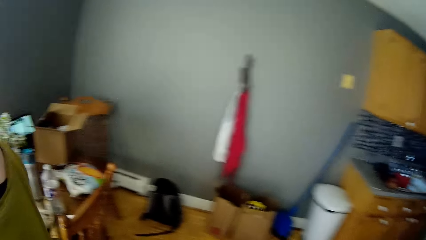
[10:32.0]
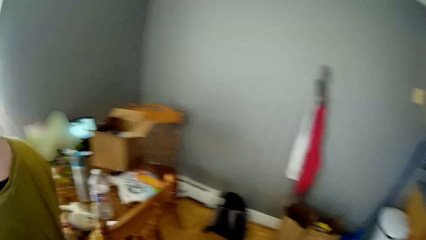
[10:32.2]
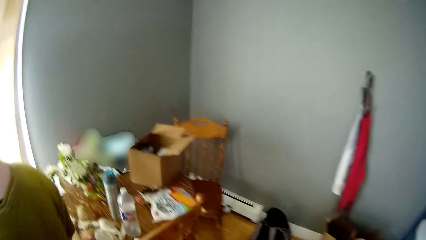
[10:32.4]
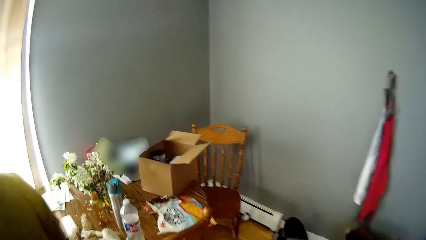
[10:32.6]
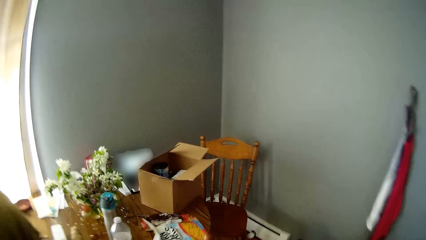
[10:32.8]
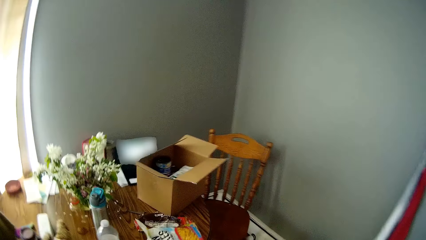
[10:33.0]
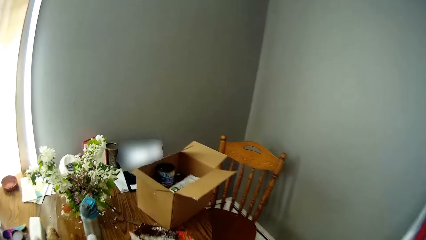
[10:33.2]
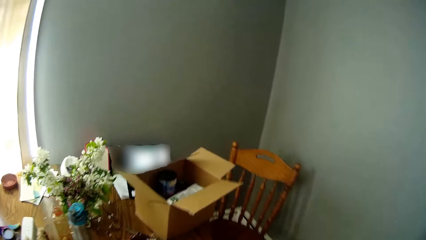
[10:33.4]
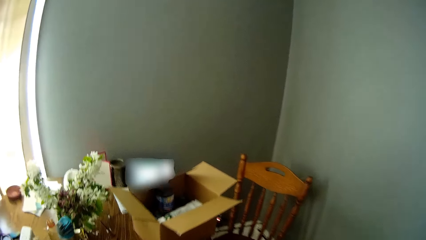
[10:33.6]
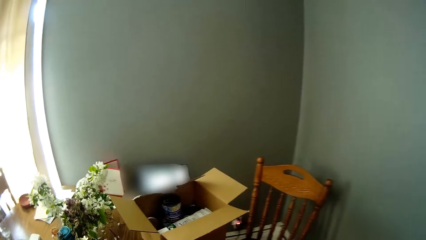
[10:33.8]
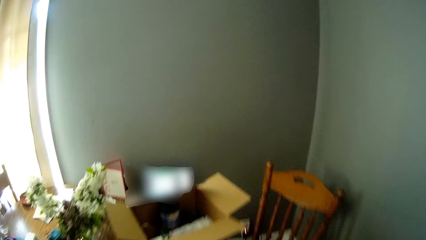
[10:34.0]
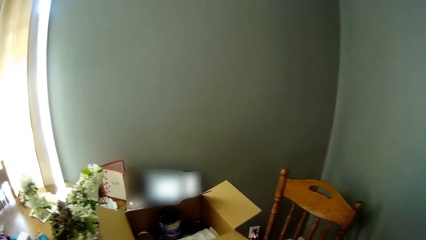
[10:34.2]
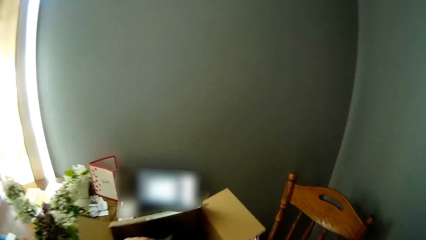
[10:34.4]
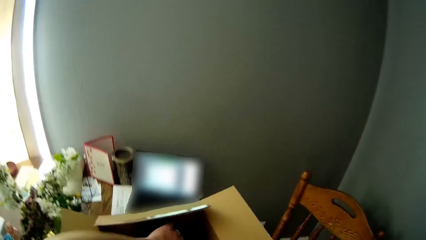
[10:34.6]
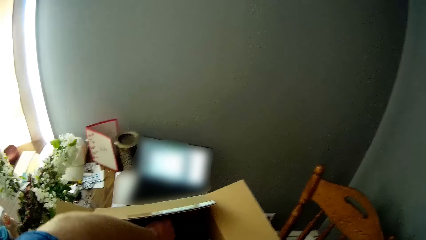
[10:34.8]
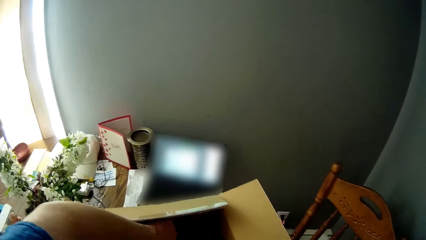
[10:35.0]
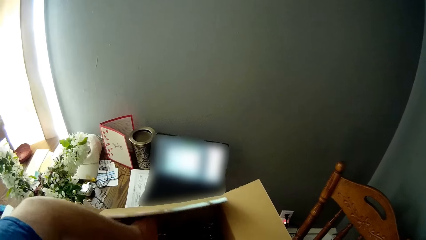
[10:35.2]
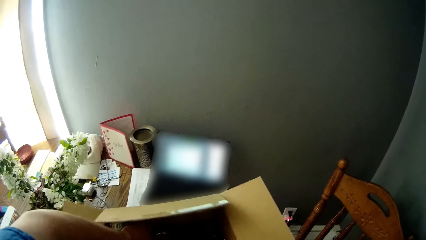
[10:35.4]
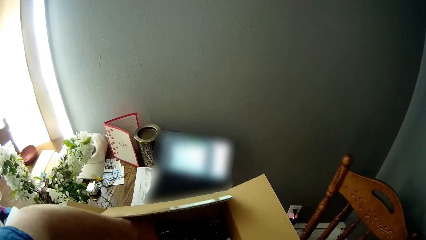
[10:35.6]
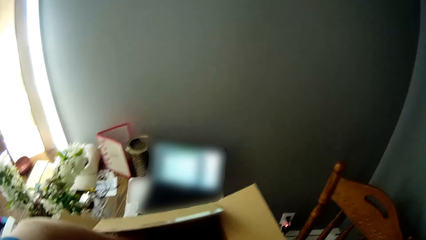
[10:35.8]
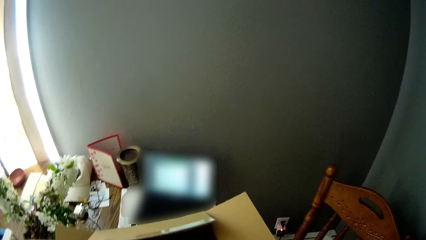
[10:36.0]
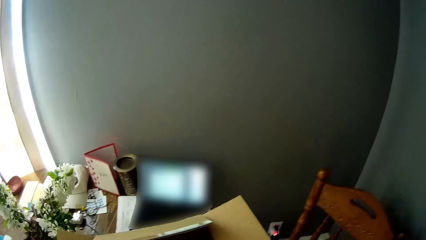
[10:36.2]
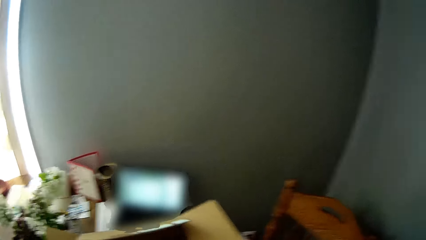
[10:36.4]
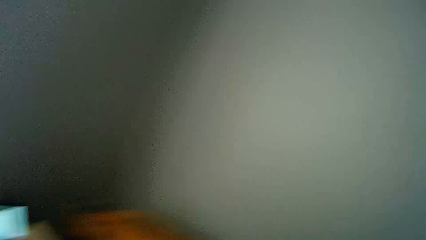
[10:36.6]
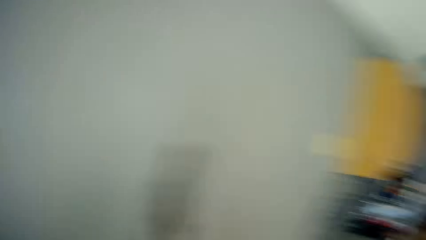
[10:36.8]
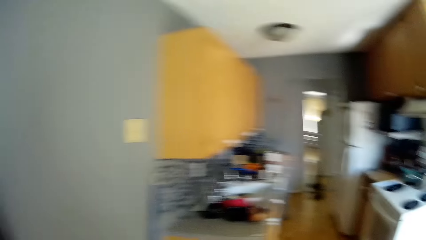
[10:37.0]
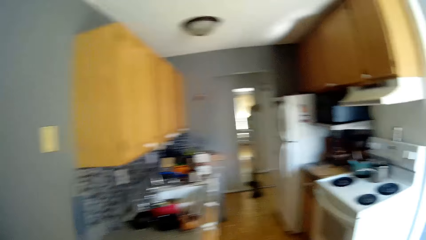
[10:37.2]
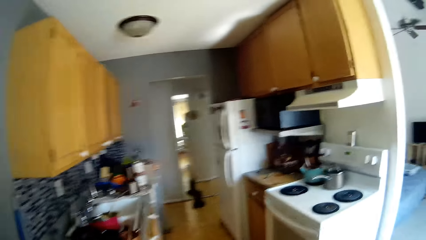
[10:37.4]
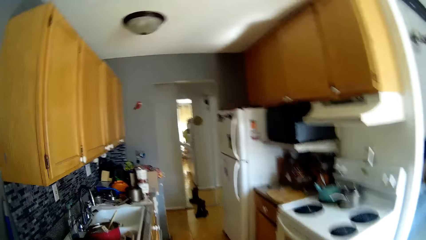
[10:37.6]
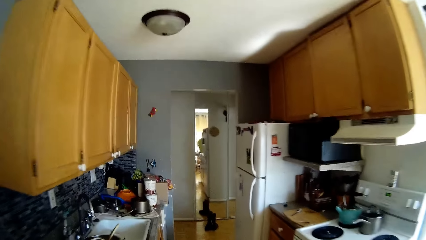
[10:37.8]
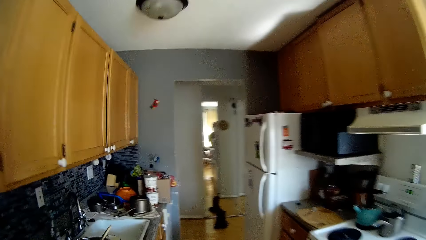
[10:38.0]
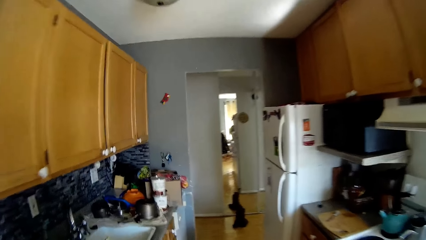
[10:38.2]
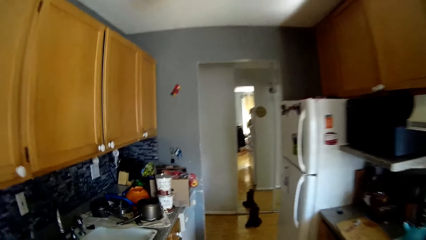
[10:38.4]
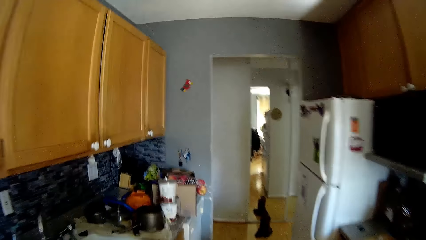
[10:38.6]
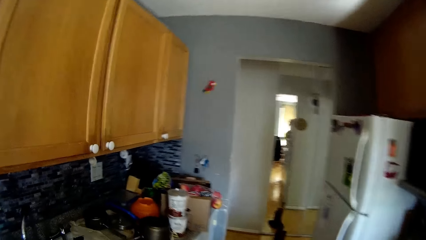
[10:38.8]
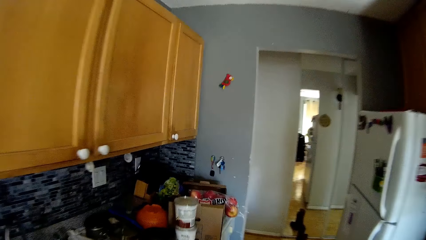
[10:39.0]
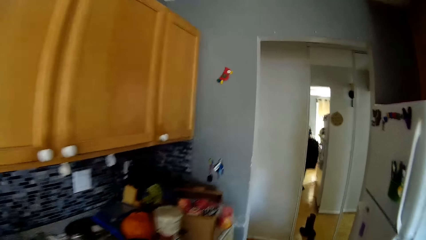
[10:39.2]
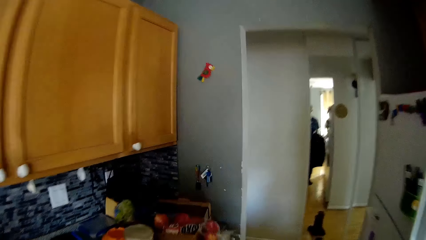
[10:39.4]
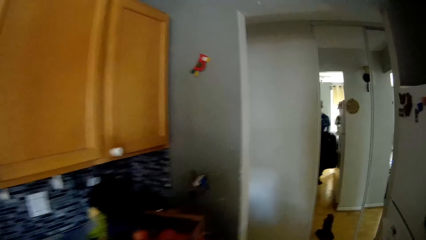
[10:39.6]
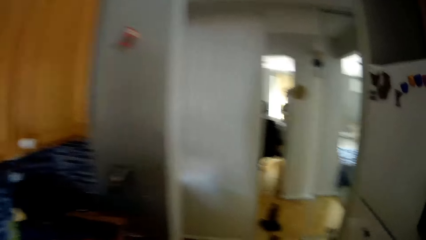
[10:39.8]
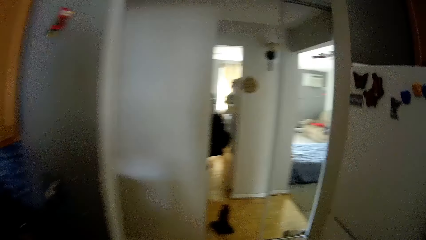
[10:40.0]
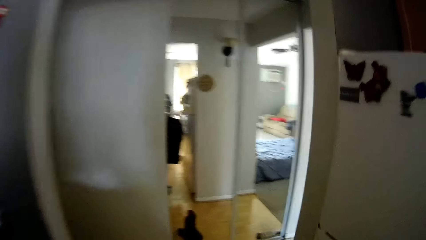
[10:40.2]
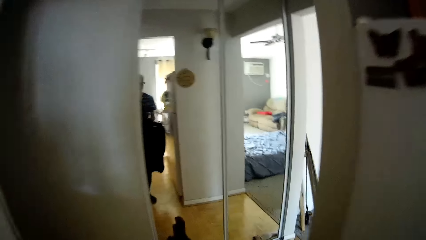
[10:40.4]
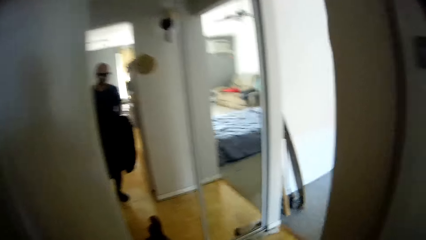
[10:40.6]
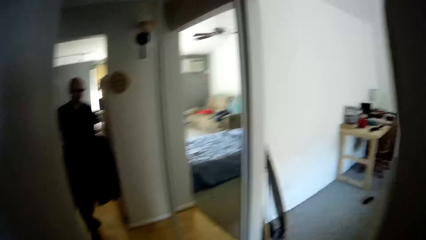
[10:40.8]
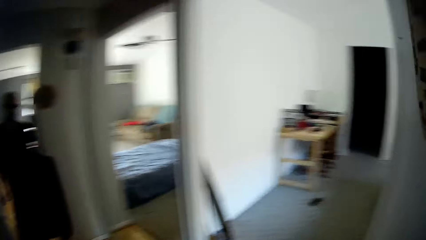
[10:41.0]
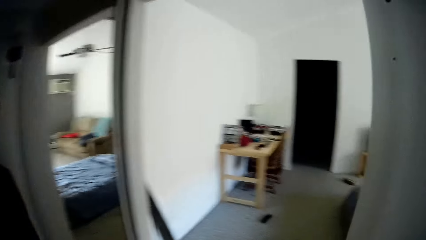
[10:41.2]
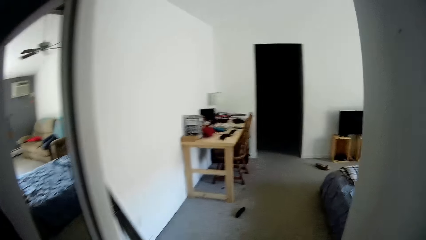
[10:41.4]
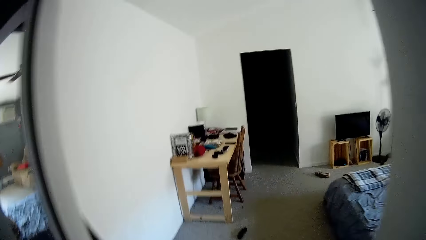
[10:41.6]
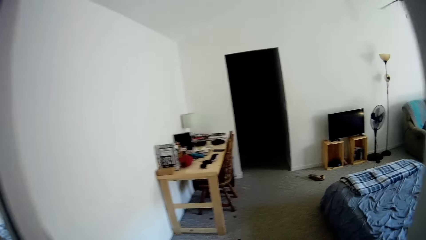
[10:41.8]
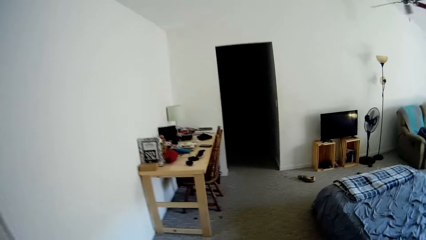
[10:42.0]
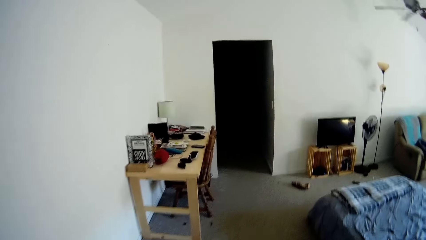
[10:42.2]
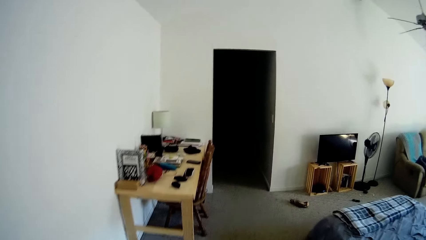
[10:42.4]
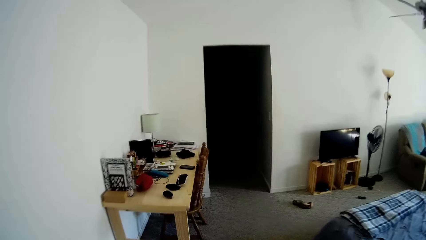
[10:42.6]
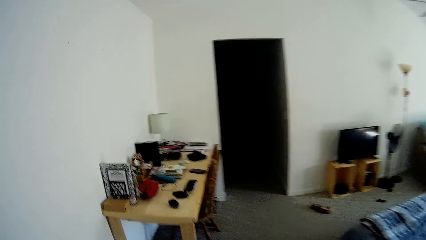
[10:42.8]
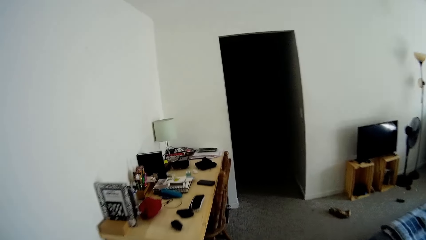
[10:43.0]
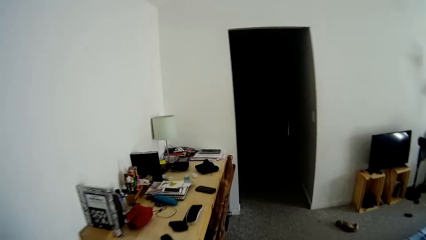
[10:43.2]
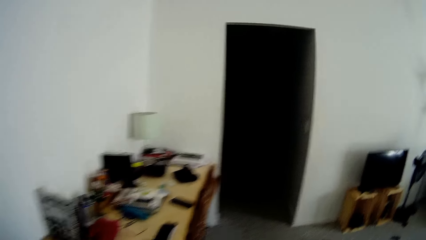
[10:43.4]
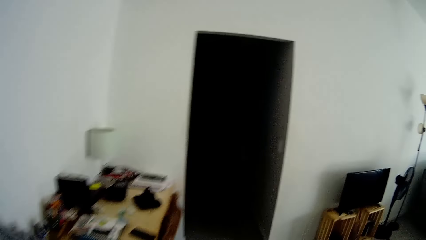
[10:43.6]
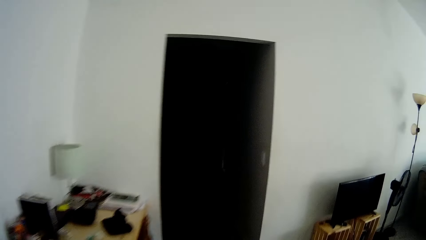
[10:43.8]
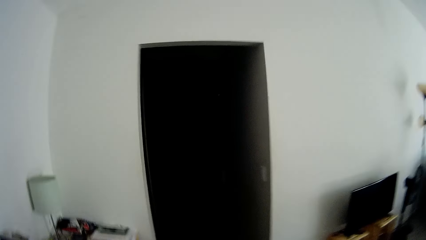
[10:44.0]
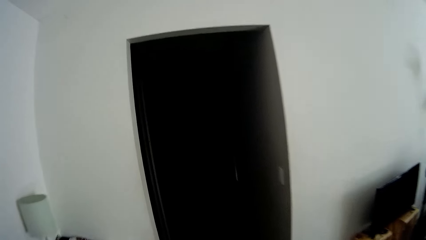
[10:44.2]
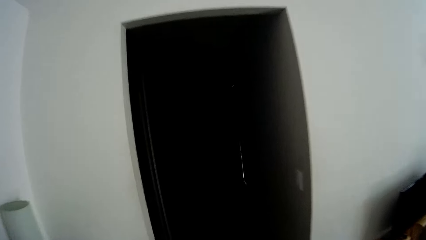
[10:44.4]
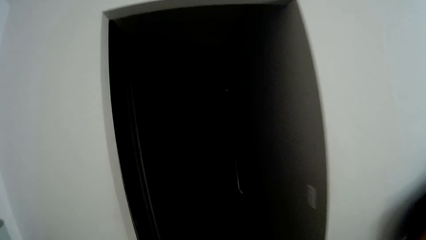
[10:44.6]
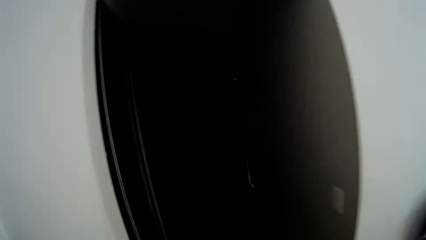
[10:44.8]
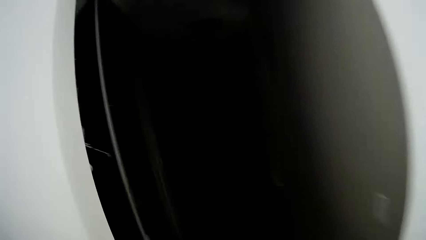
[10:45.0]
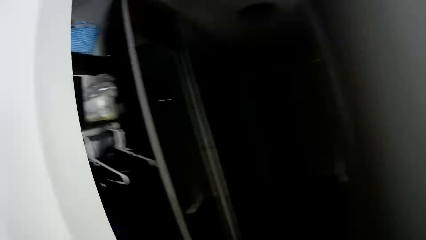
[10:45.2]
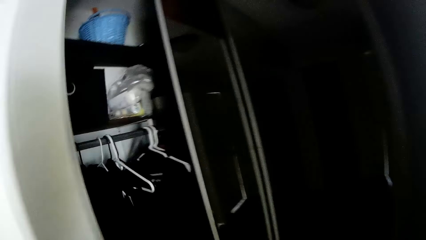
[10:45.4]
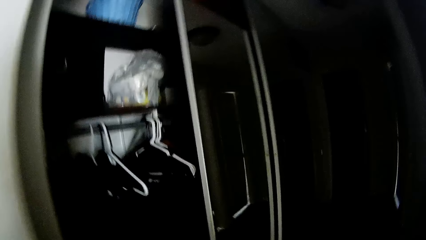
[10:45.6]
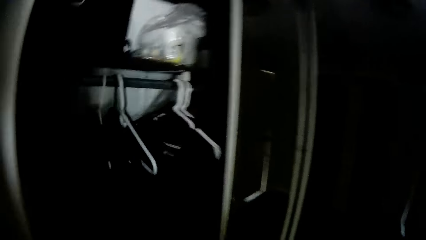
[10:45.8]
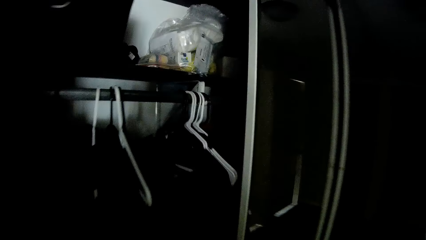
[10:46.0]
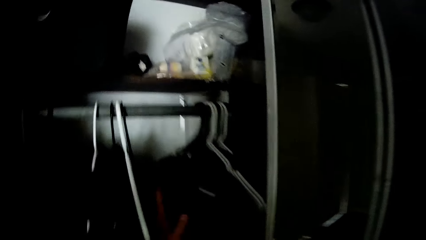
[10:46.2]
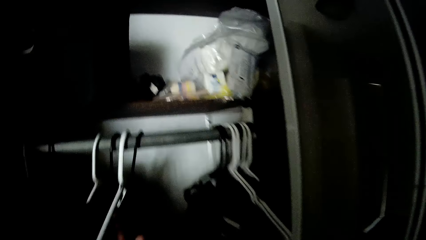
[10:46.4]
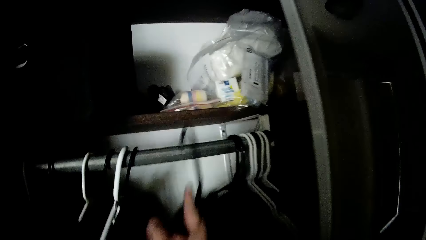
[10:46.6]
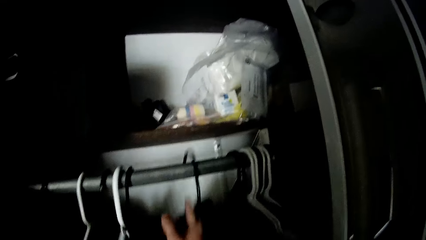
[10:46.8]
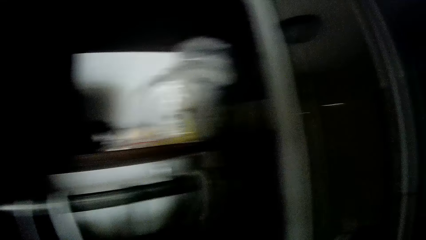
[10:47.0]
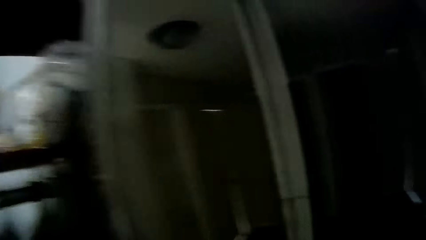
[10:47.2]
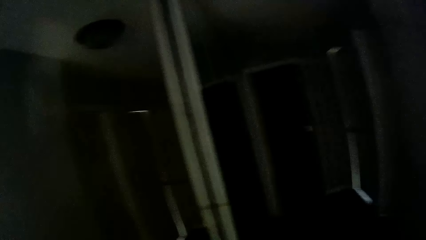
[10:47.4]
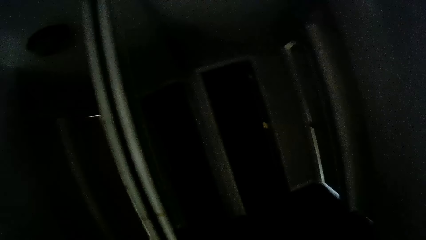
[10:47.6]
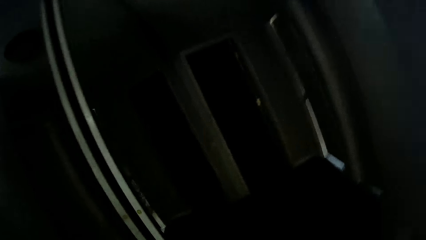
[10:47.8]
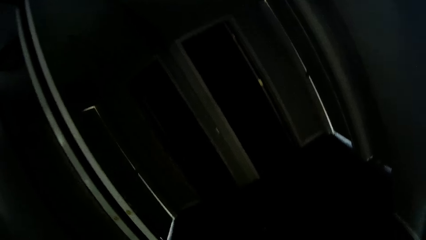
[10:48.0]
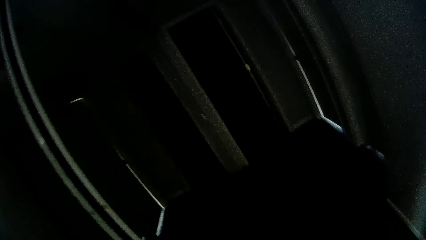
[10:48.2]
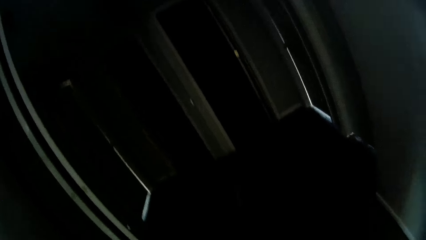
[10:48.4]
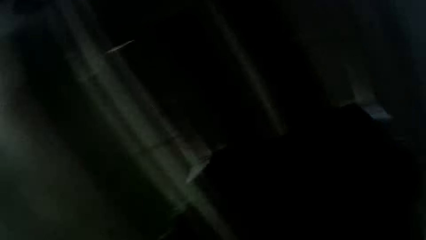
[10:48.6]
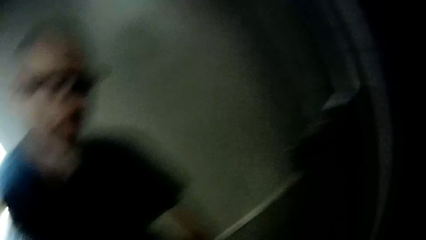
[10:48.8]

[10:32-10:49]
The camera wearer walks towards the carton on the table. He dips his left hand in the carton on the table. He looks inside the box. He walks to the closet. He walks into the bedroom. He walks towards the closet. He shifts hangers in the closet to the left with his left hand. He hangs the hanger in his right hand in the closet.
